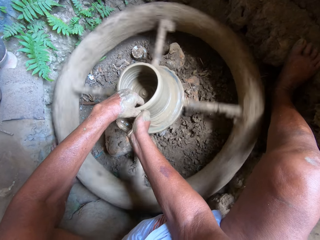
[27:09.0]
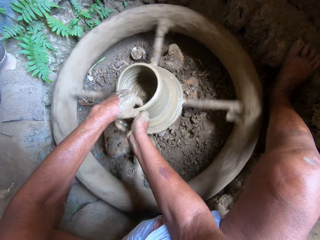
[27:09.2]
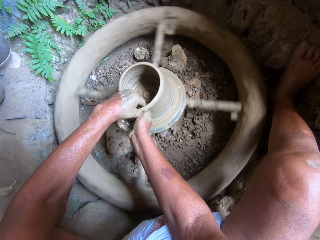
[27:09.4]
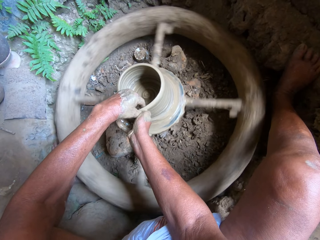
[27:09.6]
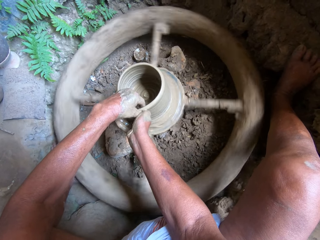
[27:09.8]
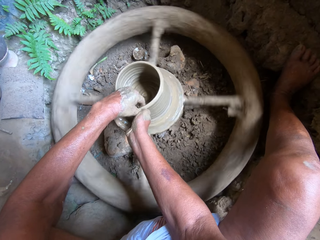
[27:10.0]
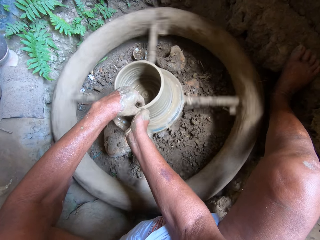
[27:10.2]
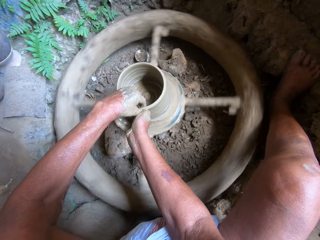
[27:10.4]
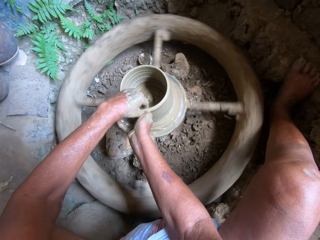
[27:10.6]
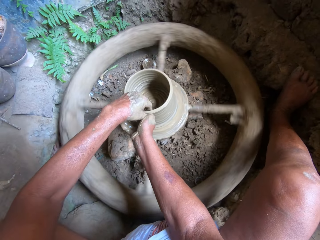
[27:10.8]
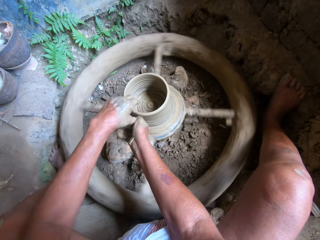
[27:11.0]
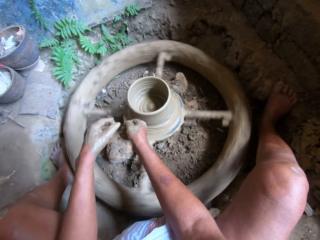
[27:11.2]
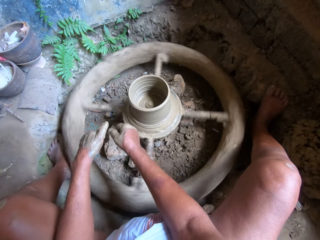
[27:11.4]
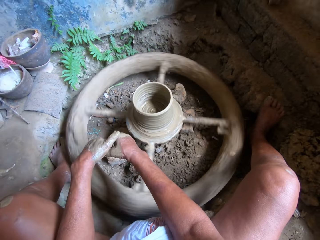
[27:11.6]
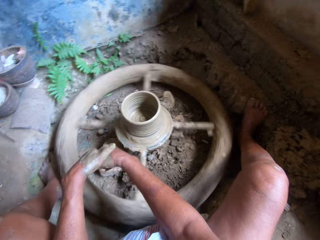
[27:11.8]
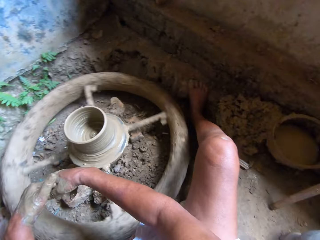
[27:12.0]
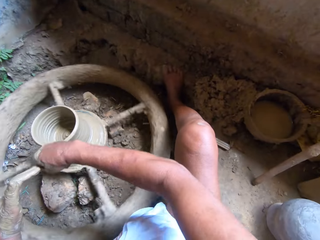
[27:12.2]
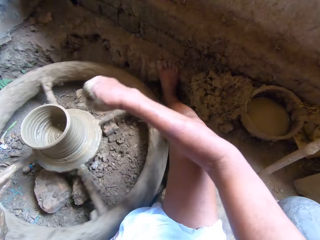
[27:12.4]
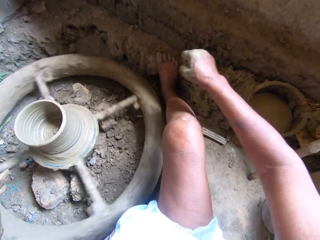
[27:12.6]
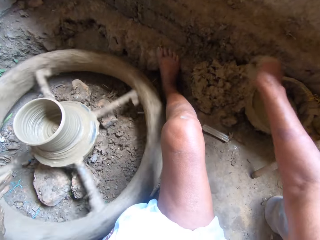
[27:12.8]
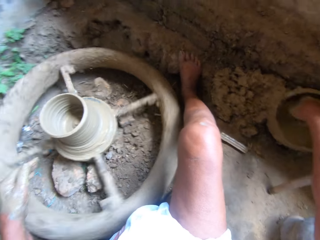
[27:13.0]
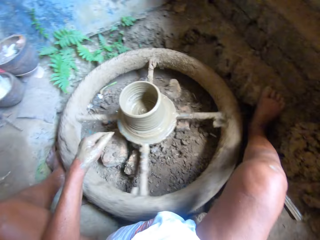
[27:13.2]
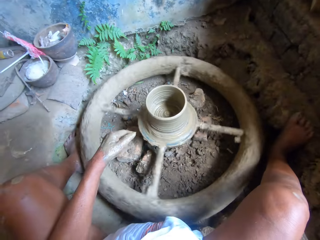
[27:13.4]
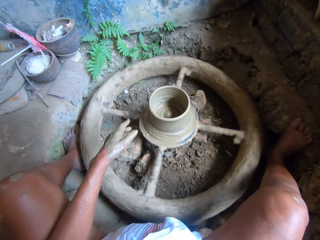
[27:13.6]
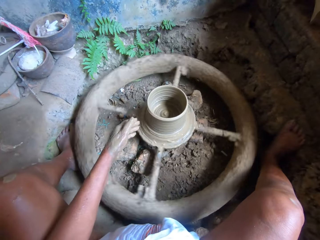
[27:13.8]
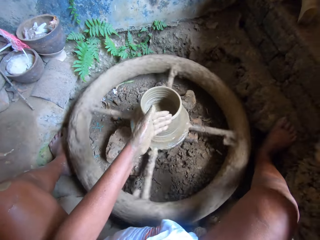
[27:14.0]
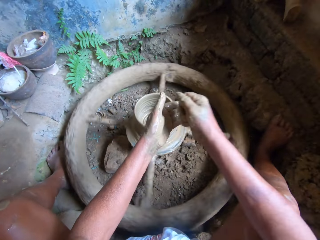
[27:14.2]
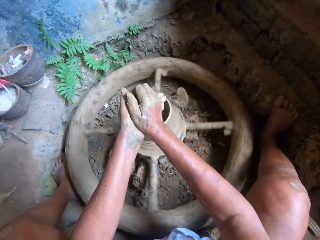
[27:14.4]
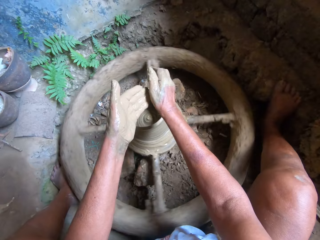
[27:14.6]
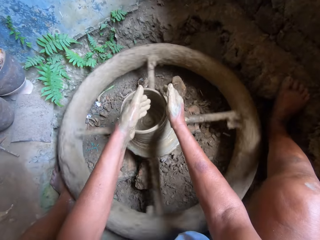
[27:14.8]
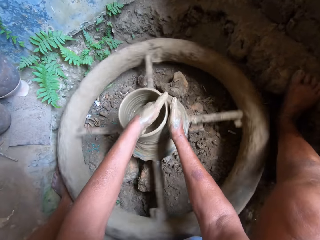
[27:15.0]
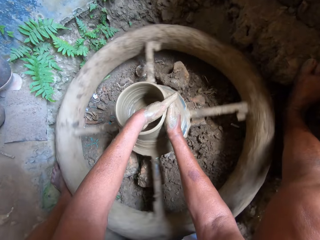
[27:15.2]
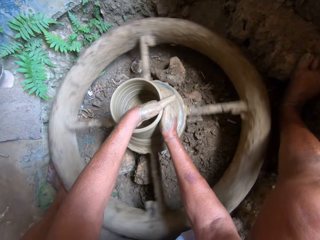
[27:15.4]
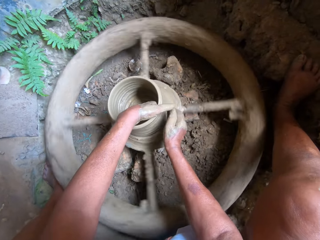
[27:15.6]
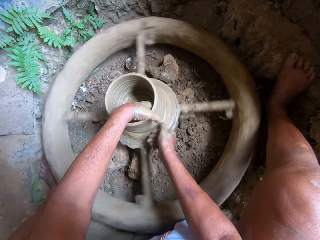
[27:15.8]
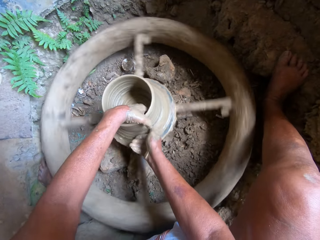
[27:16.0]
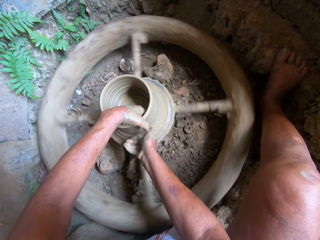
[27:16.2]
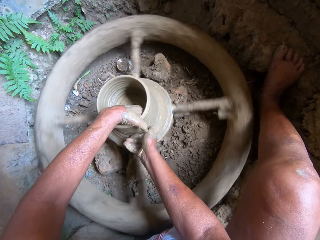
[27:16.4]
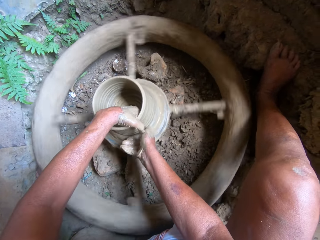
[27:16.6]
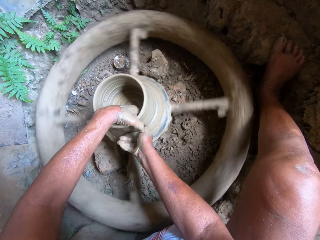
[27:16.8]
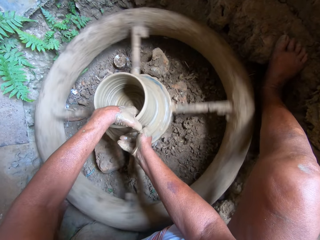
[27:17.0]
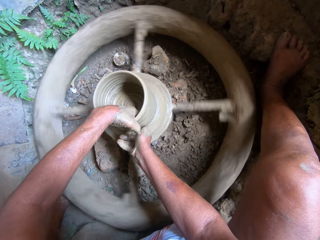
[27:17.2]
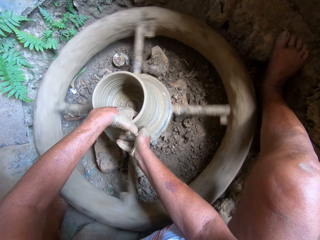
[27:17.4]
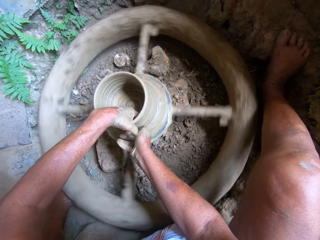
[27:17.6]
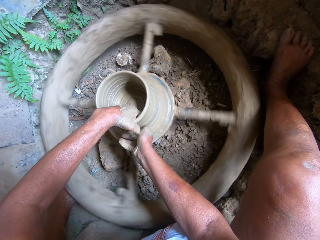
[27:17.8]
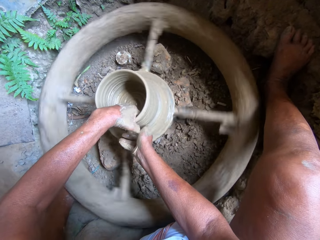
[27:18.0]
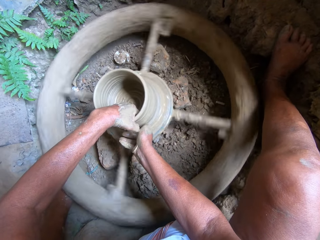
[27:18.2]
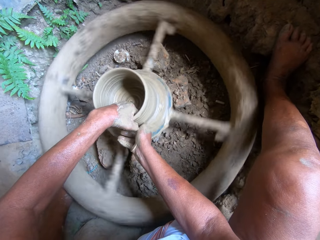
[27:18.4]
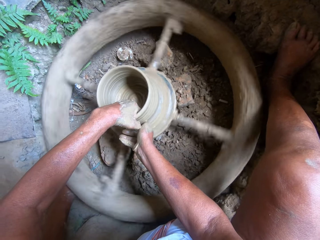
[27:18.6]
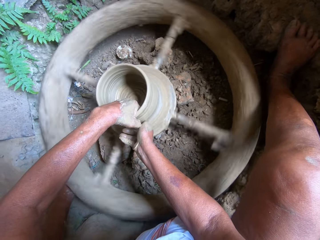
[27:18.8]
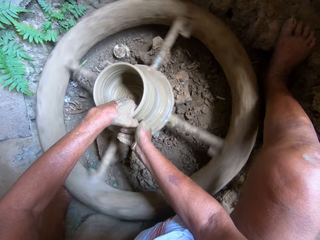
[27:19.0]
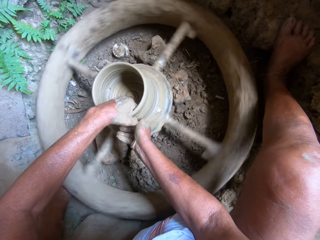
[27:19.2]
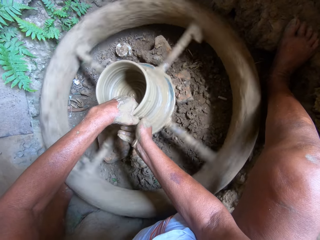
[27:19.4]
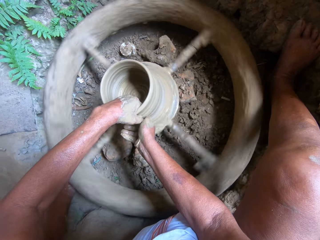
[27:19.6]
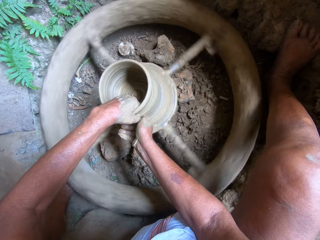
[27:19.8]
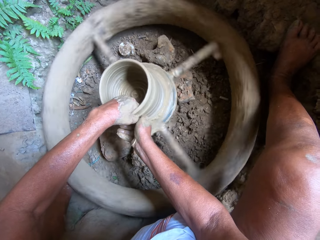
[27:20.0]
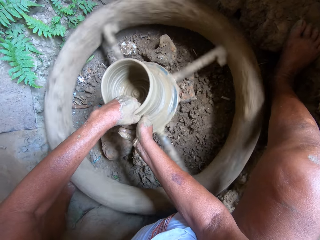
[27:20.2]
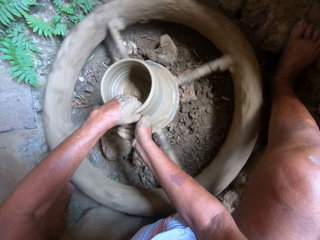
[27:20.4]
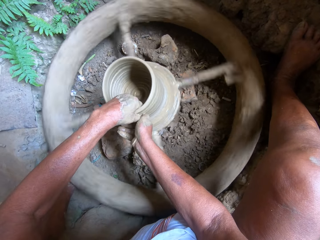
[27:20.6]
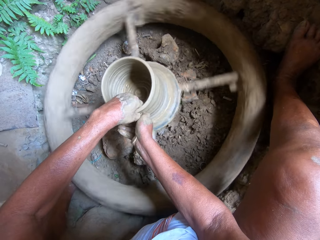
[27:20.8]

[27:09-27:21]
The camera wearer scoops the clay out with her hand. She wipes her left hand with her right hand. She drops the clay. She scoops some water from the bowl on the ground with her right hand. She rubs the water from her right hand on her left hand. She moulds the clay pot on the throwing wheel with both hands.

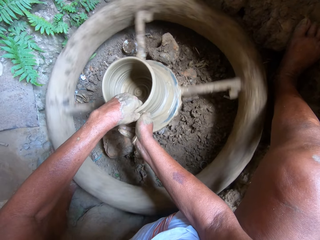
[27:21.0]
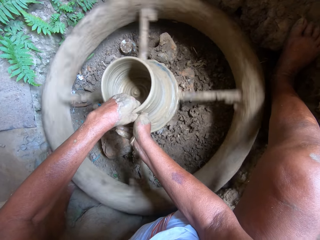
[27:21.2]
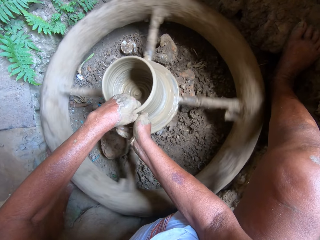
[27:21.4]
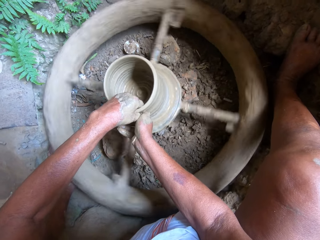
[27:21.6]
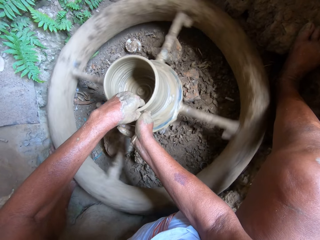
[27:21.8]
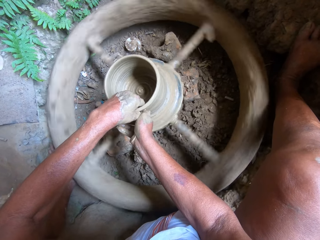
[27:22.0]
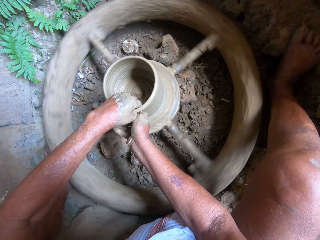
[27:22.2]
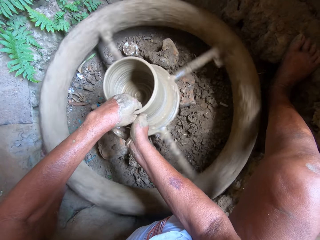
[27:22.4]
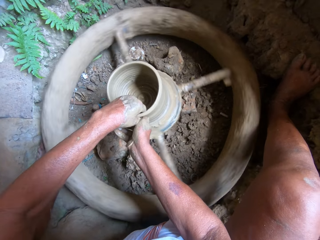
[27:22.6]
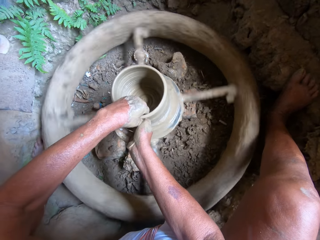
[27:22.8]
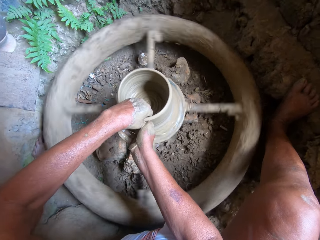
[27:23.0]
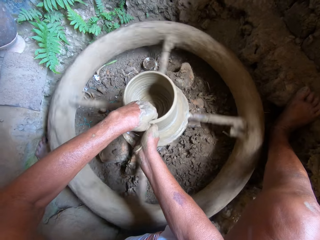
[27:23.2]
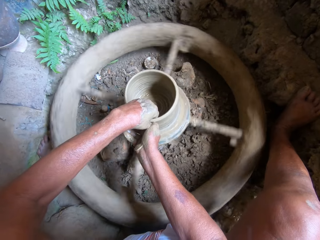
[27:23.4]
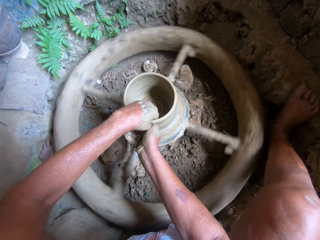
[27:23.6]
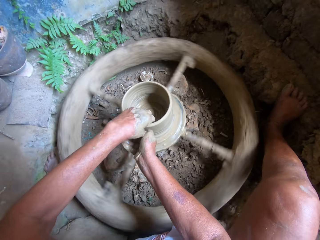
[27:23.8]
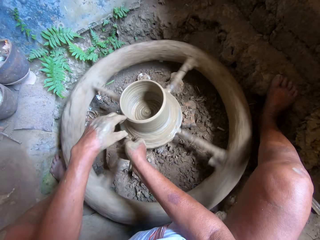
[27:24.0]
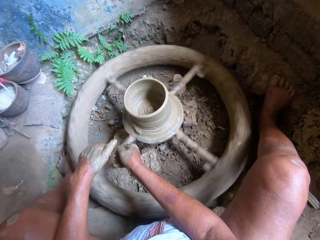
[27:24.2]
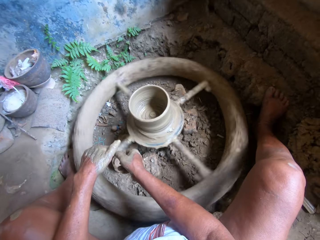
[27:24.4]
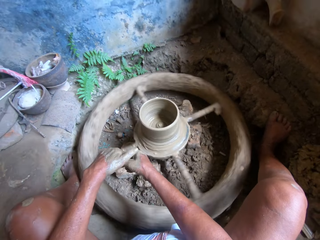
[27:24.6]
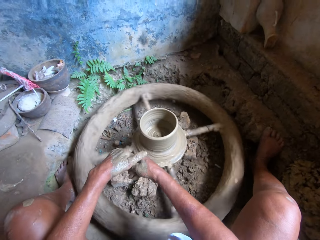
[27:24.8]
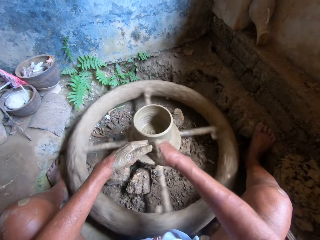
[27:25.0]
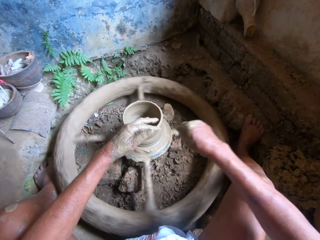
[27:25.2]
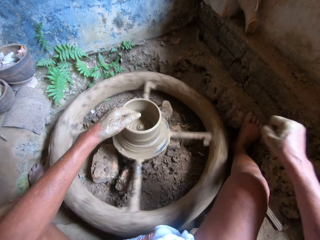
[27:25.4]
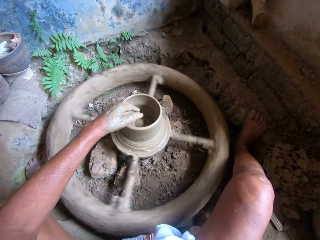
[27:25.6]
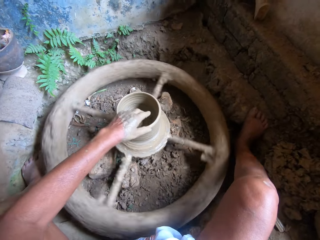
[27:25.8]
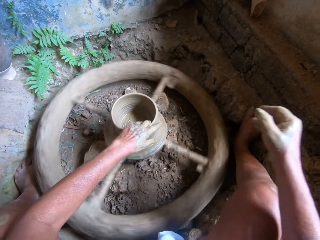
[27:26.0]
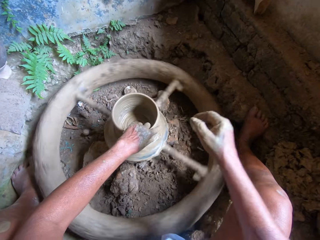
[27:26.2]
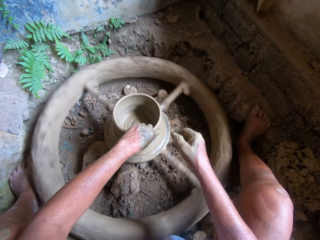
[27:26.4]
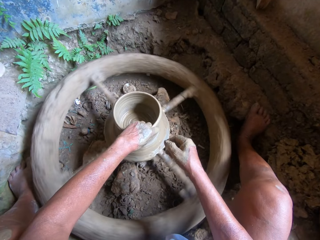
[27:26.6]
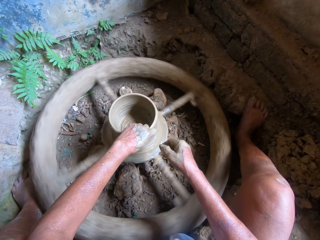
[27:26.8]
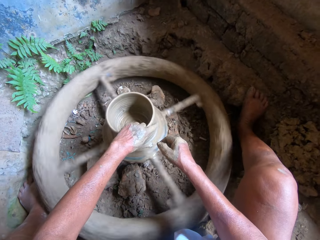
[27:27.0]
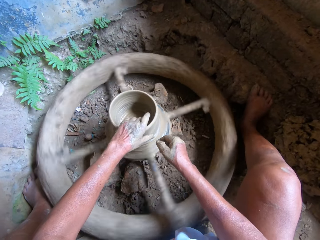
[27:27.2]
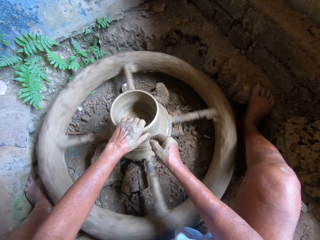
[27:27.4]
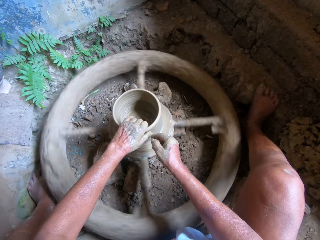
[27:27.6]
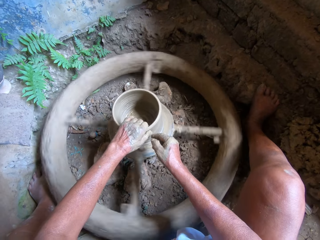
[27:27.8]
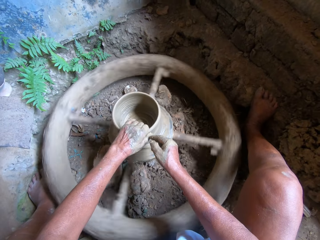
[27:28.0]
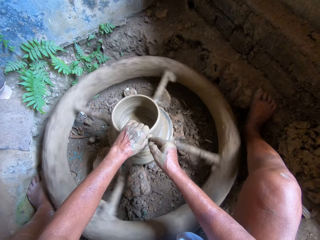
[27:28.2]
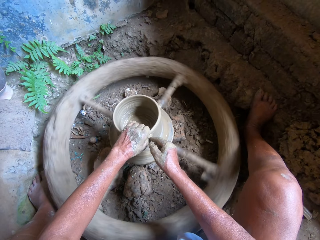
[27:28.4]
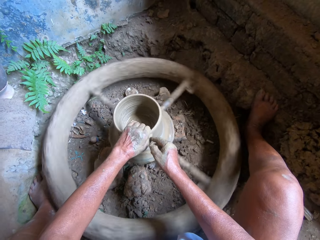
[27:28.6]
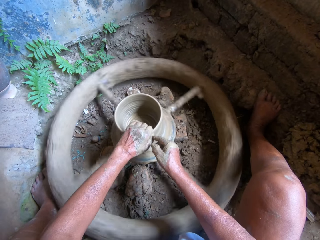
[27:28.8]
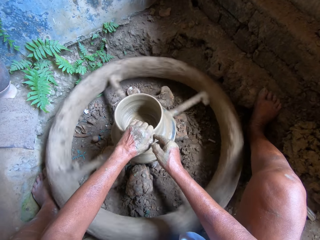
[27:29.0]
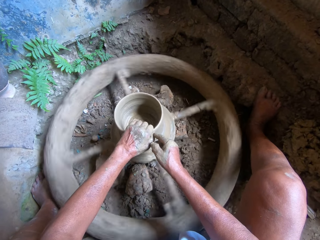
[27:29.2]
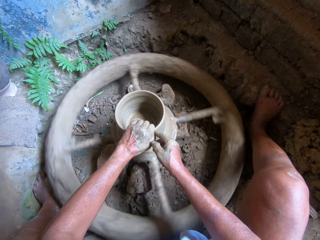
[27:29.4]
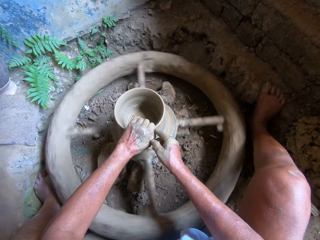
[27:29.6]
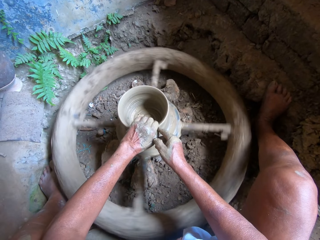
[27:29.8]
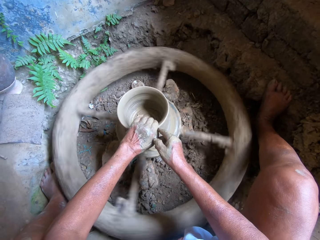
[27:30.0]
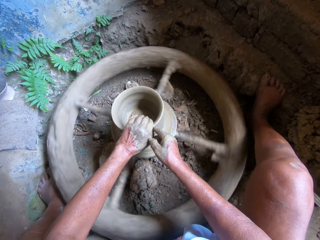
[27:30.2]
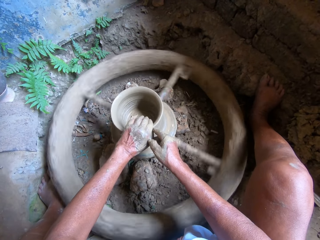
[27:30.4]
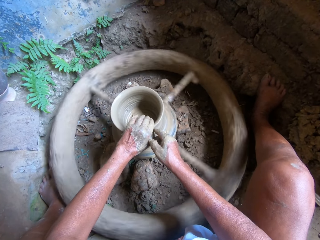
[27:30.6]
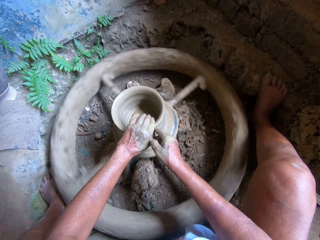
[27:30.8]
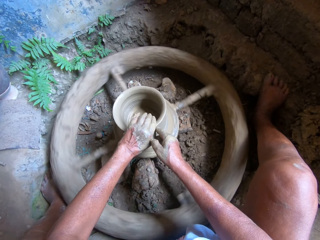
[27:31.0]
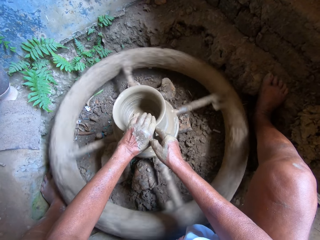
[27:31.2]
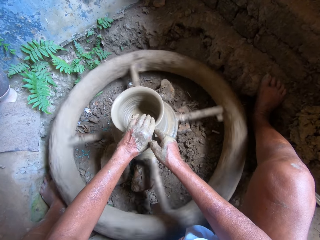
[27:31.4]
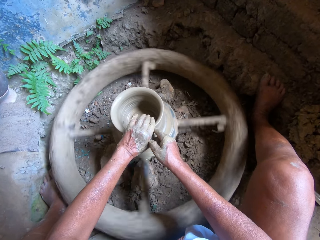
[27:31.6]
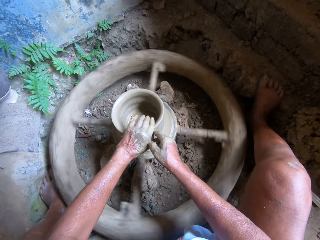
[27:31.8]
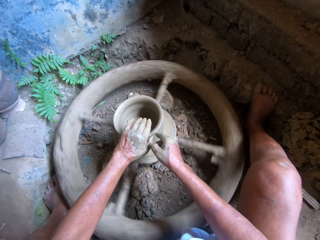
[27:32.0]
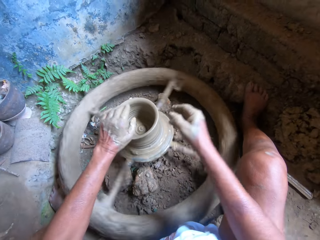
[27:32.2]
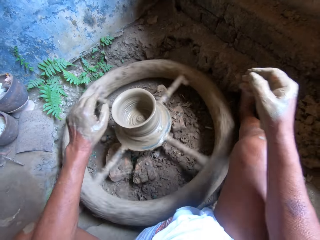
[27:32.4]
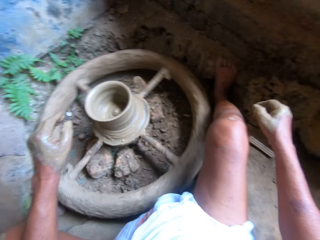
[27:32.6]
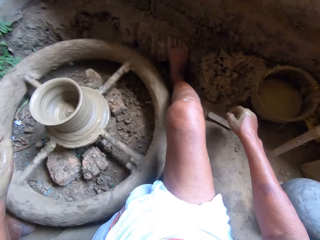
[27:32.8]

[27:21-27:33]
The camera wearer wipes her left hand with her right hand. She removes the excess clay and drops the excess clay. She moulds the clay pot on the throwing wheel with her left hand. She supports her left hand on the clay pot on the throwing wheel with her right hand.
